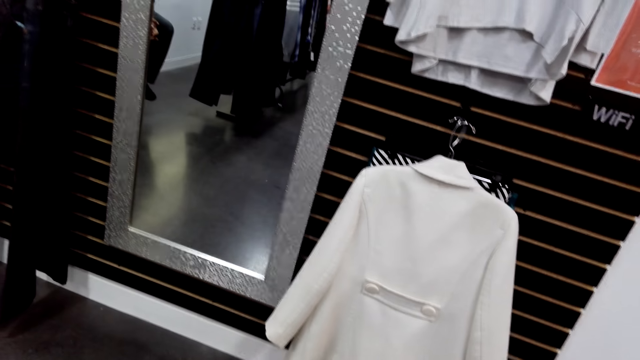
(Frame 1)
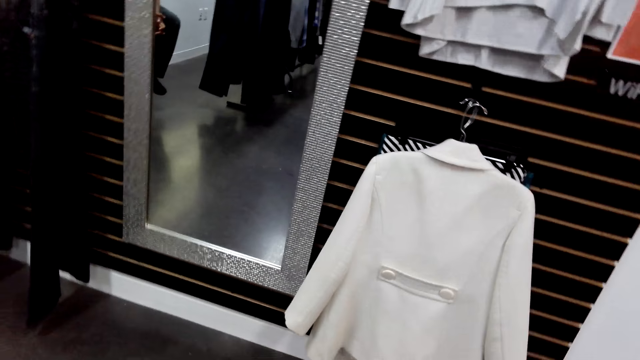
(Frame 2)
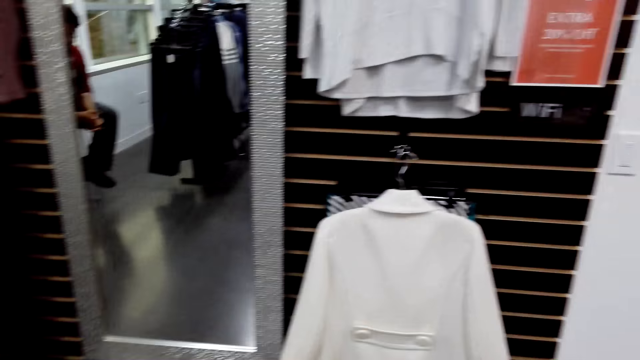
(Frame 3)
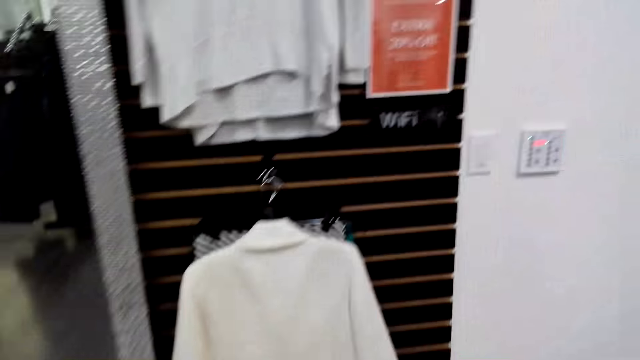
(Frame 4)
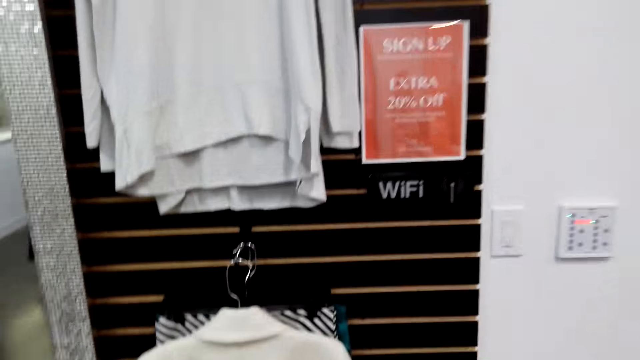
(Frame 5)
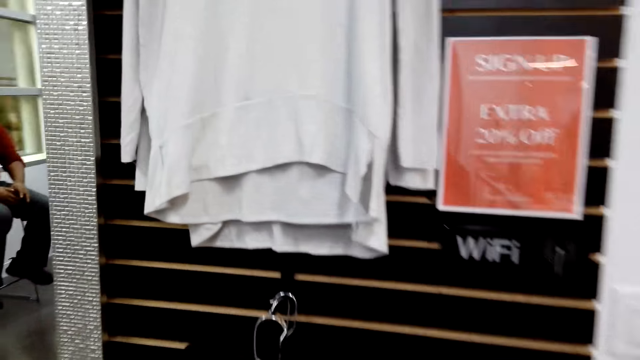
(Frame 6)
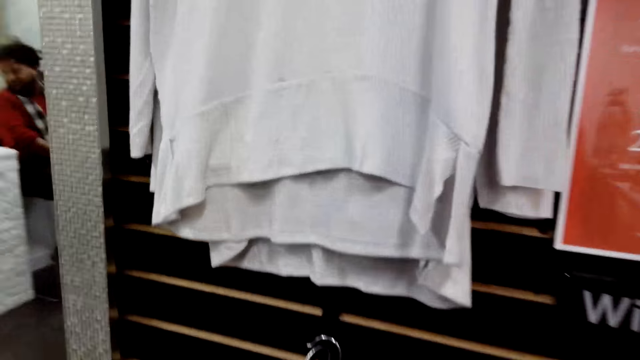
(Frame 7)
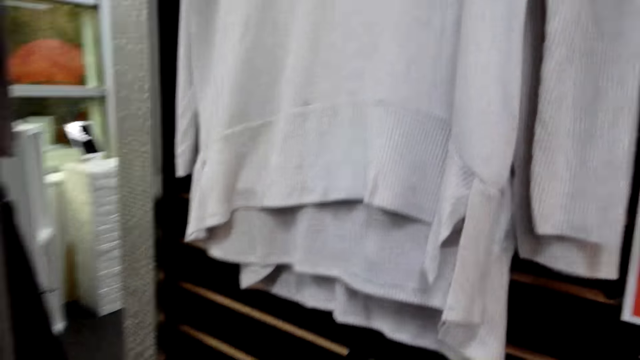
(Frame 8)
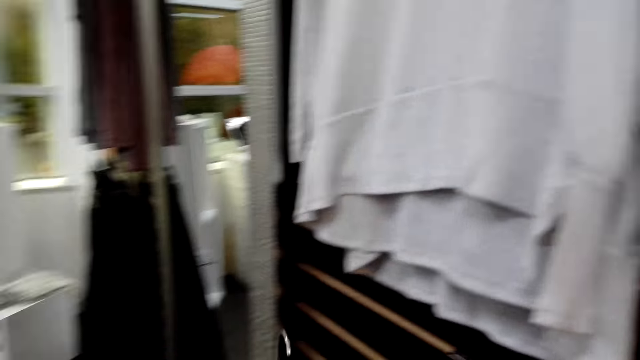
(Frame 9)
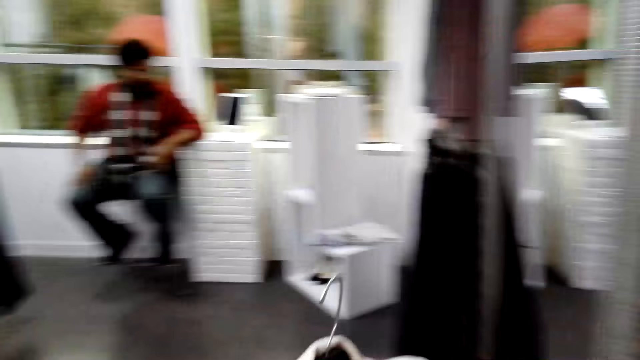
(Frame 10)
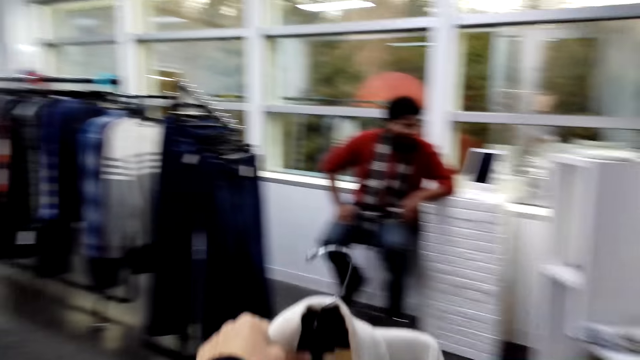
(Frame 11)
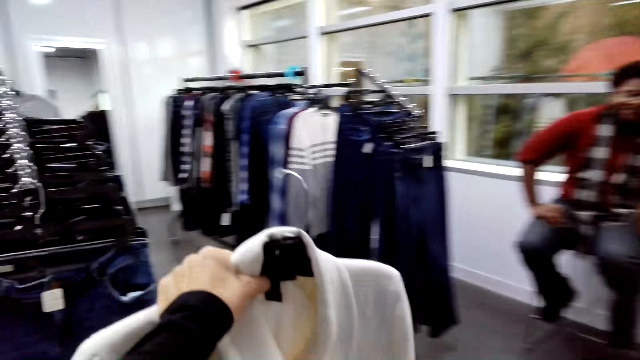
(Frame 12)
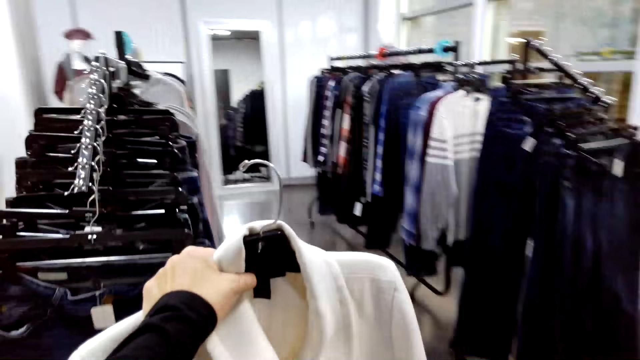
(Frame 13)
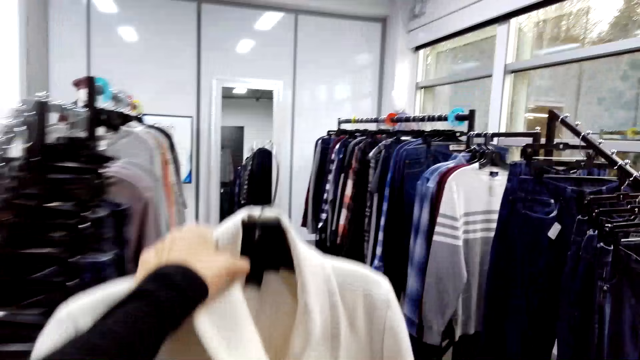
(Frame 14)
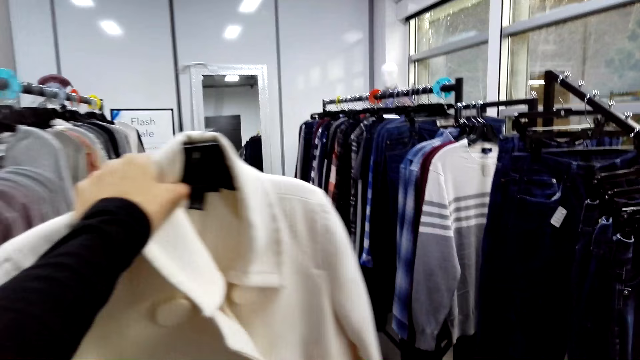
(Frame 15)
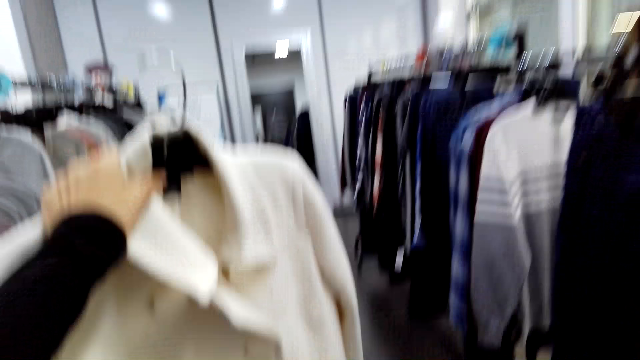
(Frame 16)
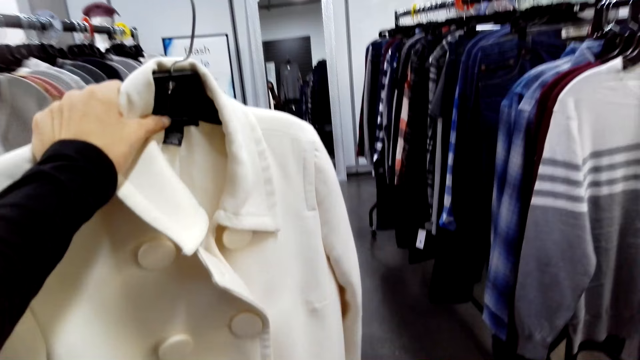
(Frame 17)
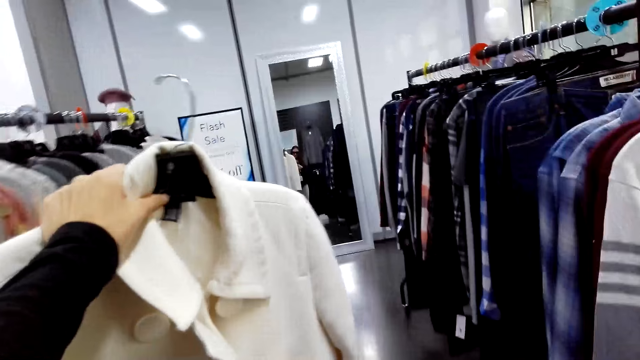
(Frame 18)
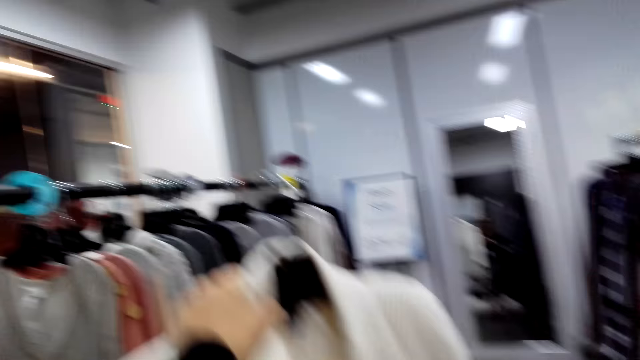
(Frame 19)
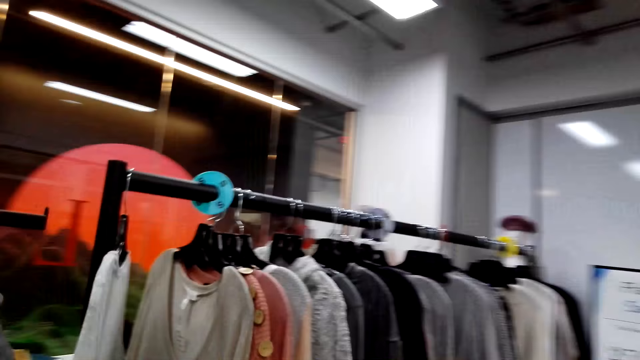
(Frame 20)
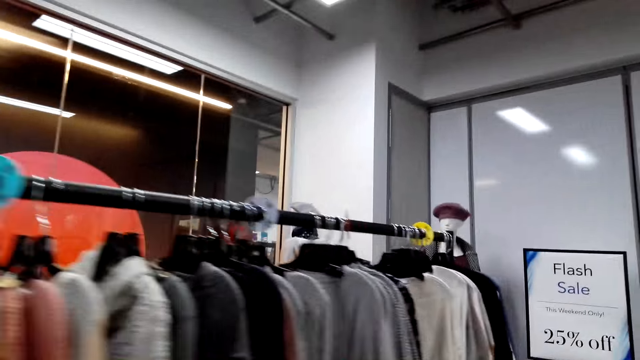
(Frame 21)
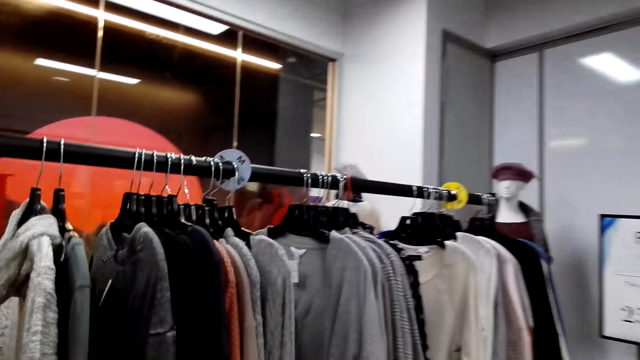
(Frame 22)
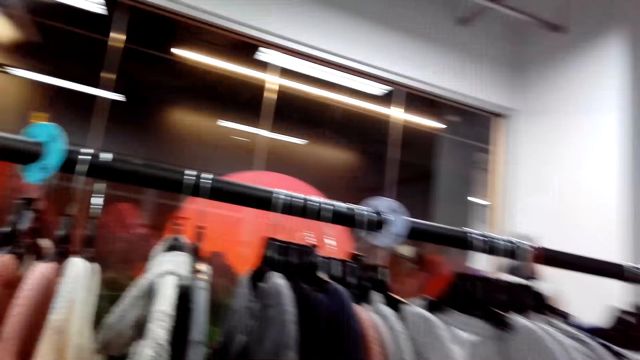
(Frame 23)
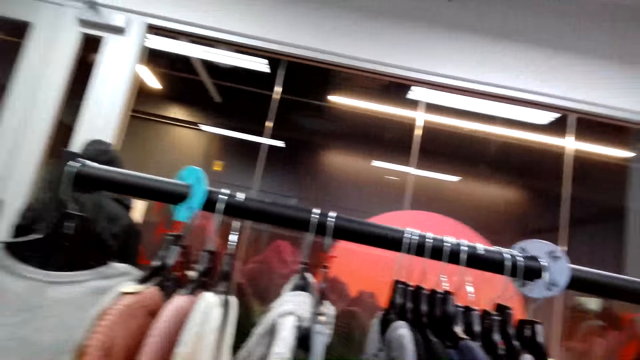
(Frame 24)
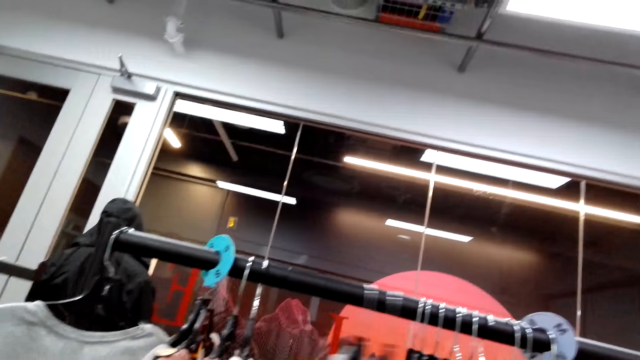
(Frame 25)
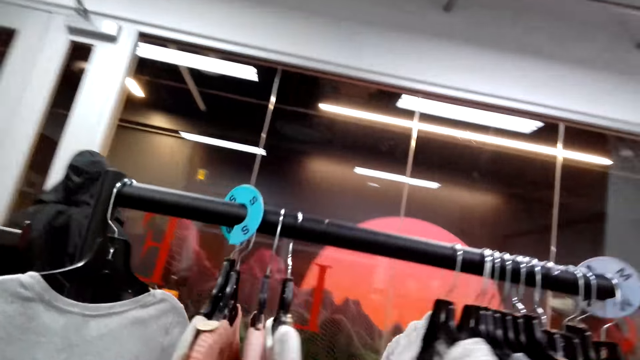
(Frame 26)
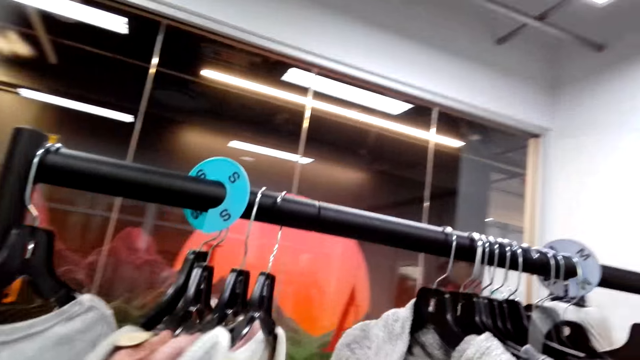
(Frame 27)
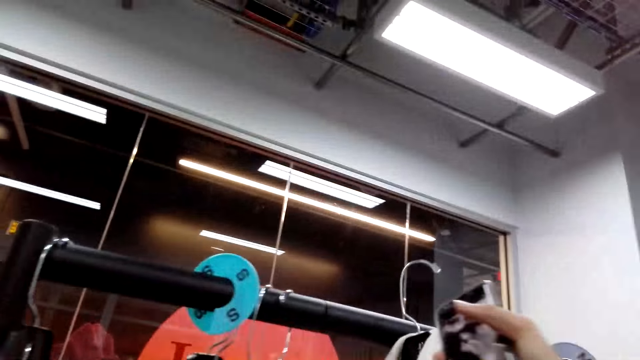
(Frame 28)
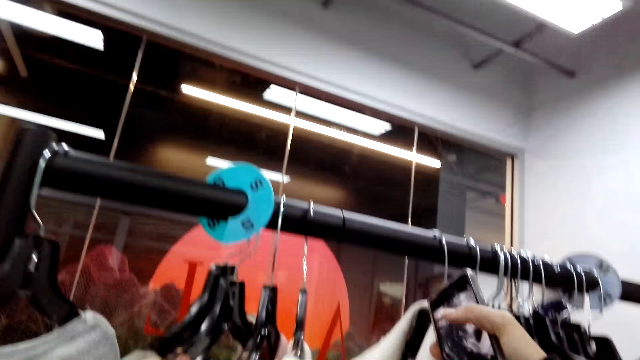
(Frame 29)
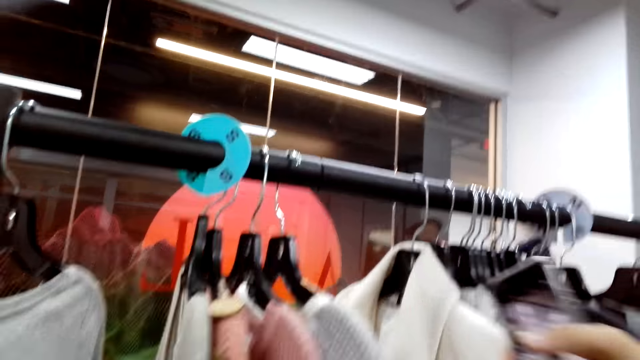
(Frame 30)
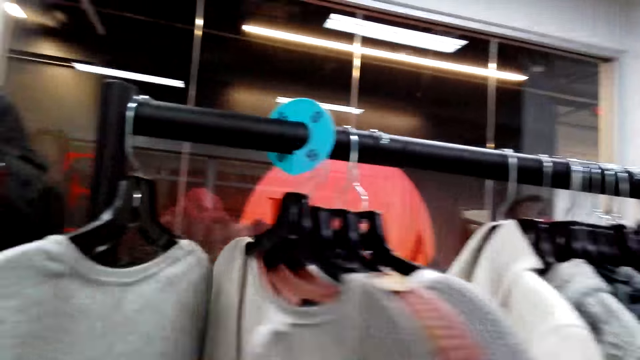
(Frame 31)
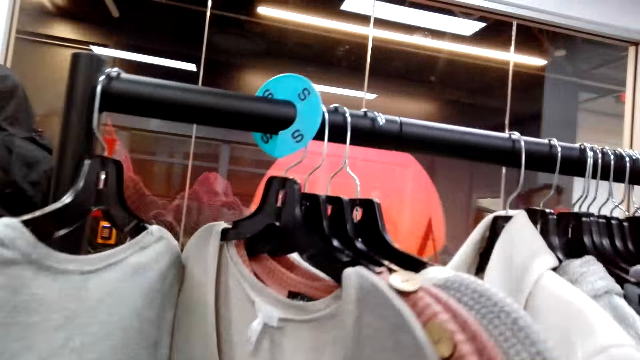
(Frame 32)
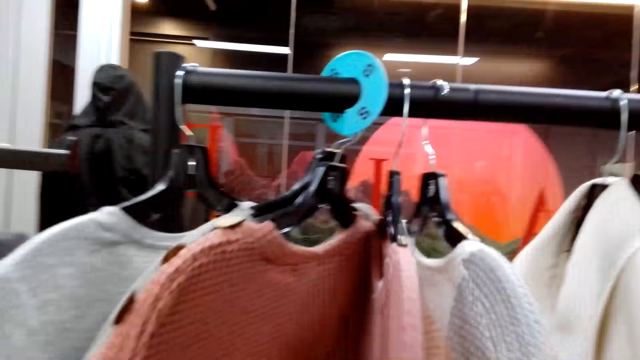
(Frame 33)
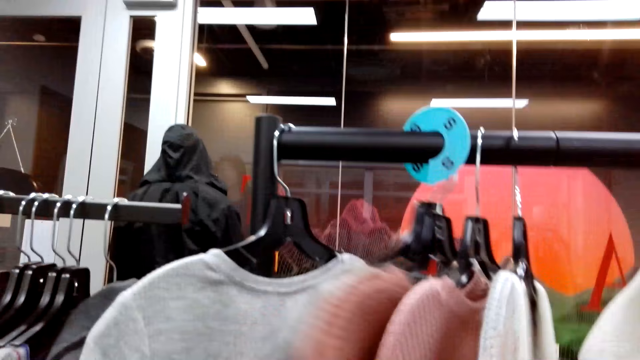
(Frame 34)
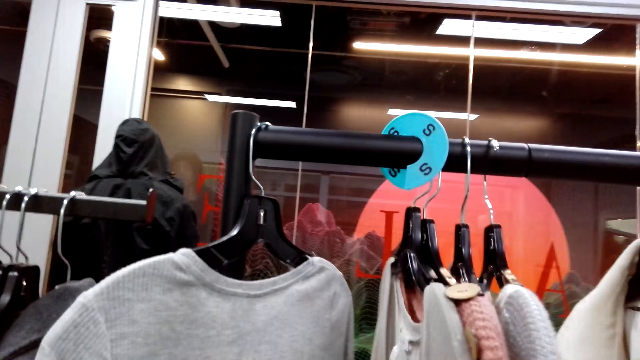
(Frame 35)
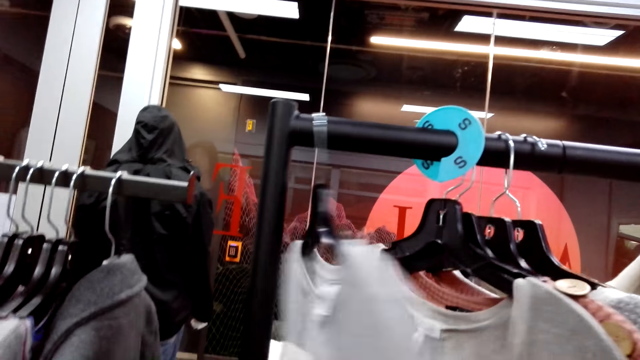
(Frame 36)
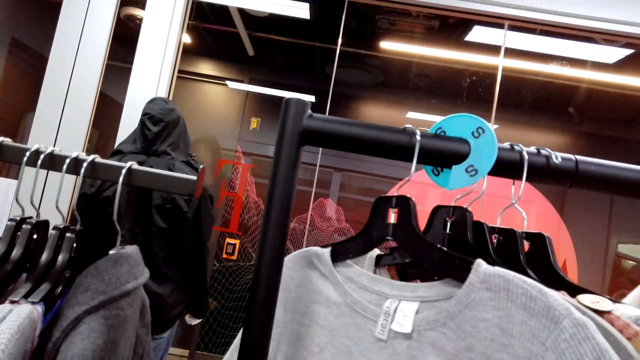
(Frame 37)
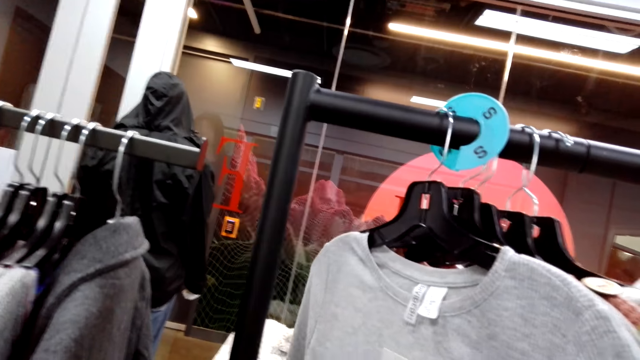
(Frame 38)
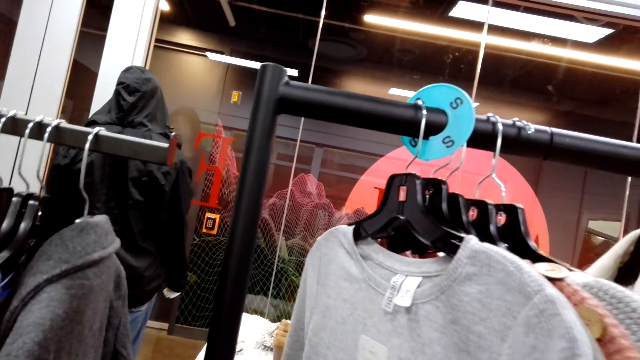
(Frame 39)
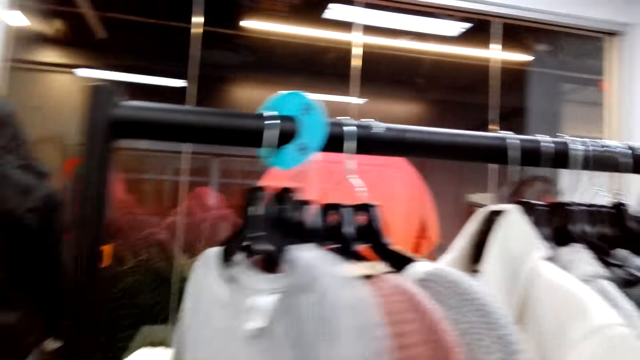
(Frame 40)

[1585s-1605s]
The camera wearer carries the cloth. They walk in the boutique. They put the cloth on the hanger line. They move clothes on the hanger in the boutique. They check clothes on the hanger line.
